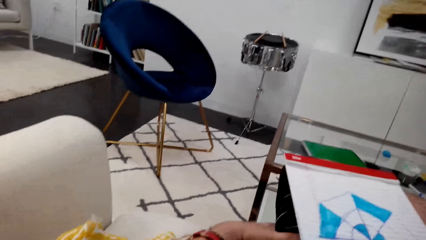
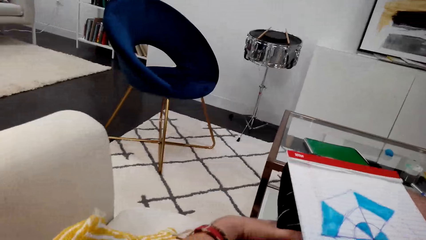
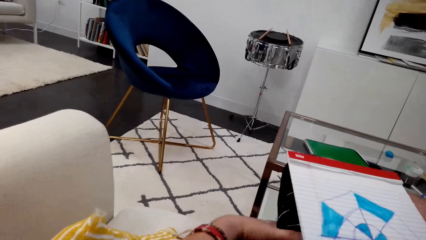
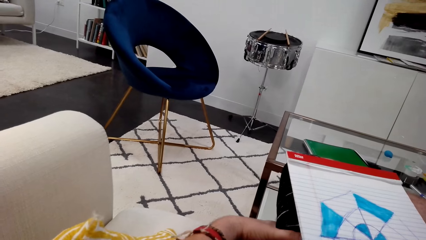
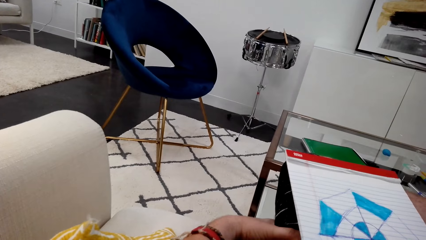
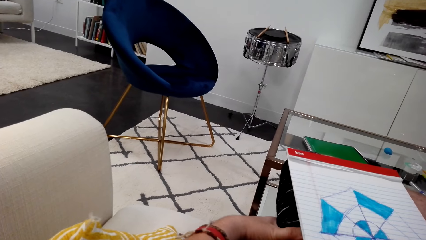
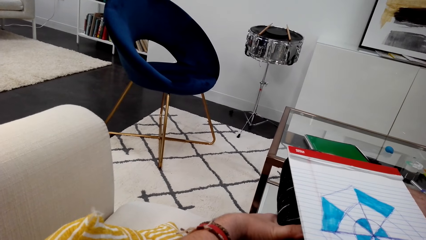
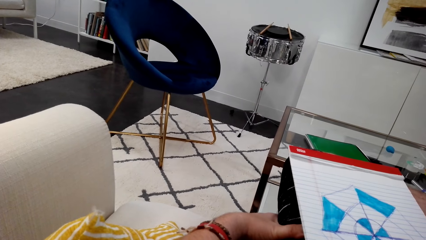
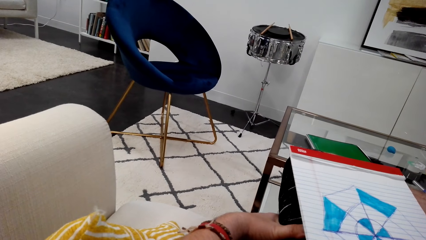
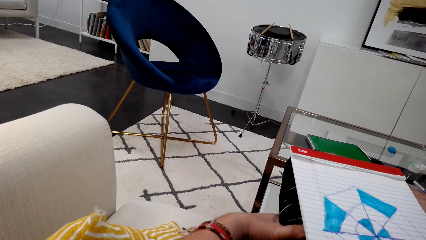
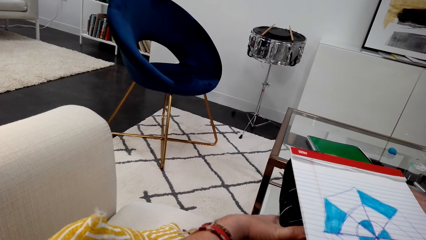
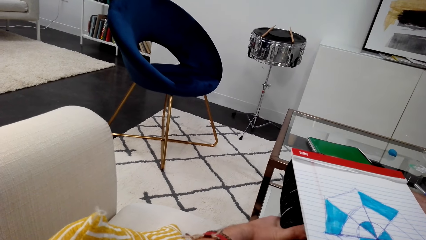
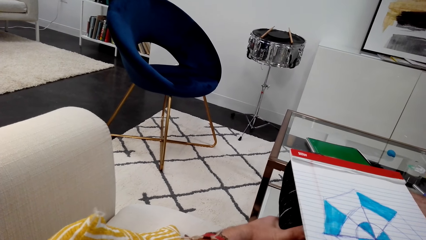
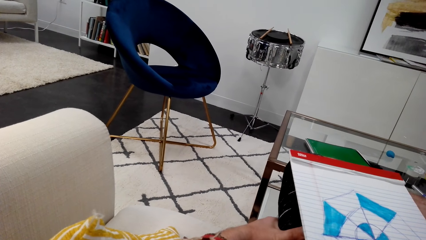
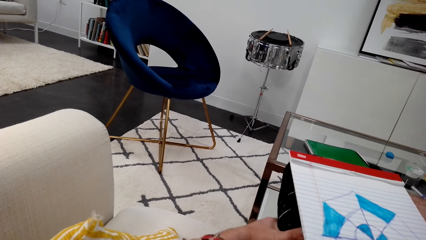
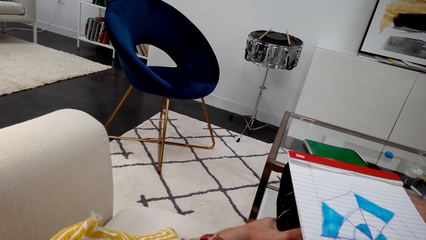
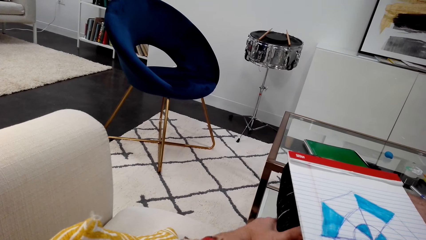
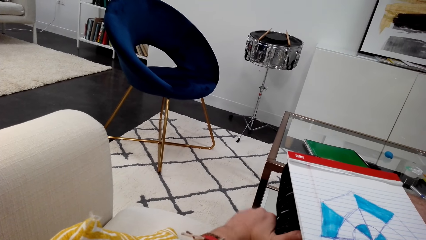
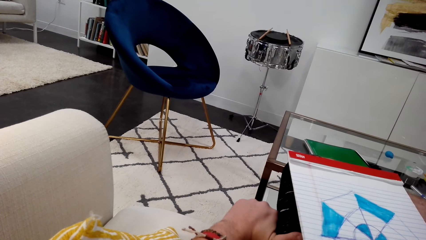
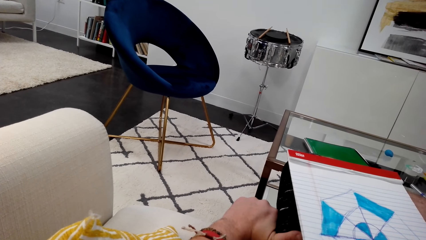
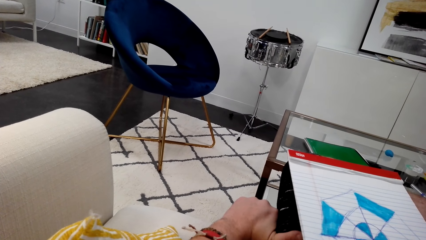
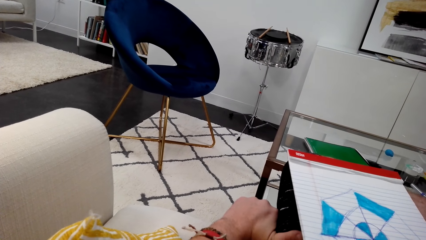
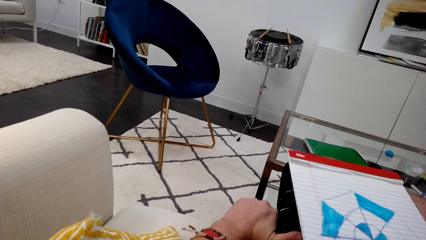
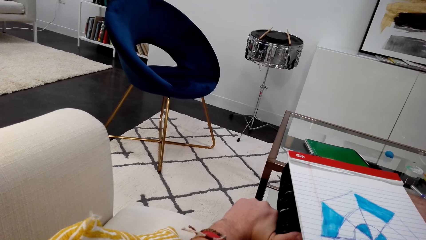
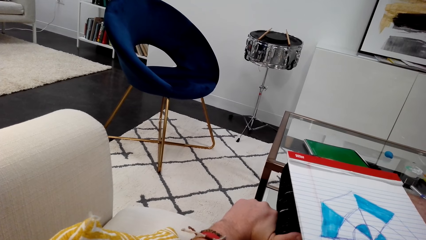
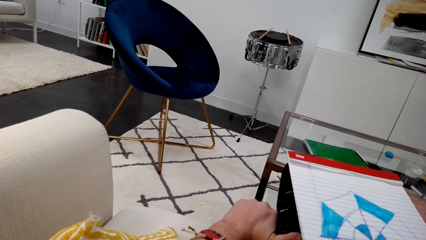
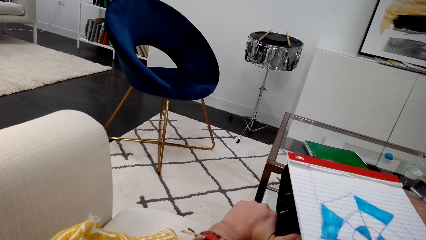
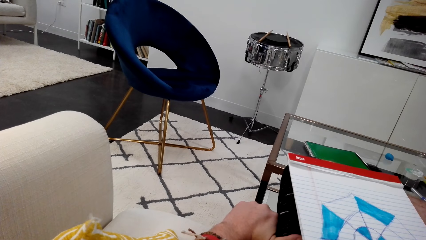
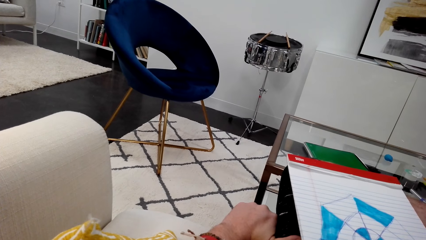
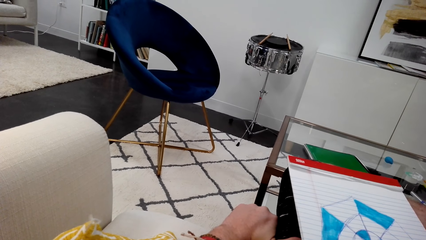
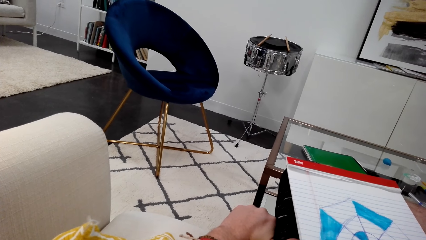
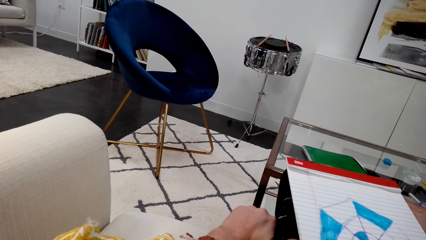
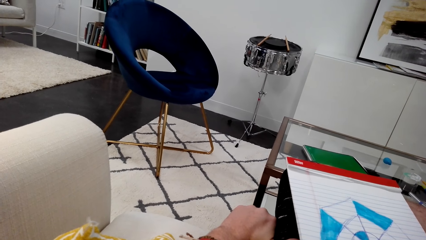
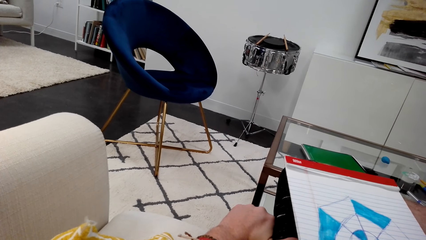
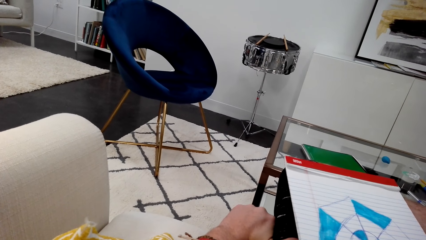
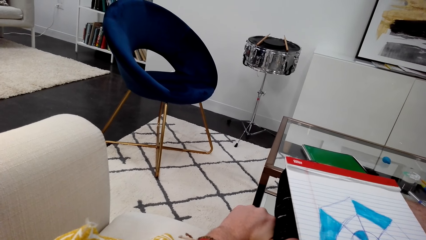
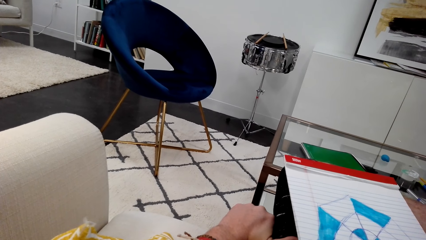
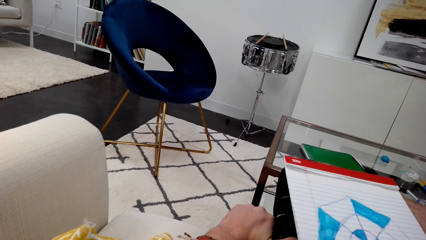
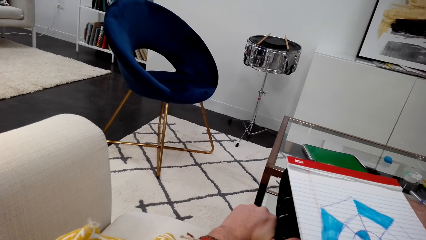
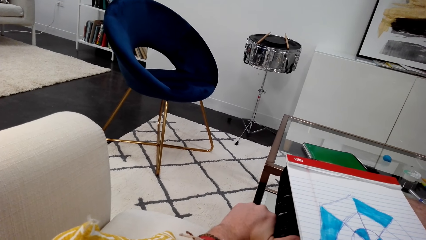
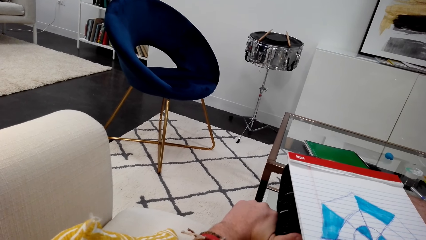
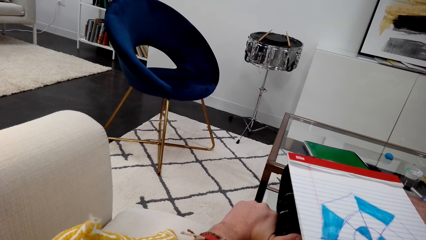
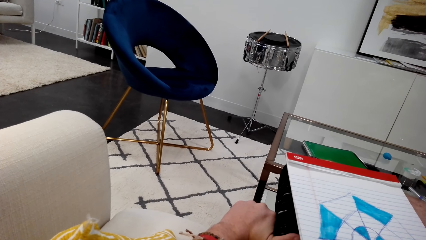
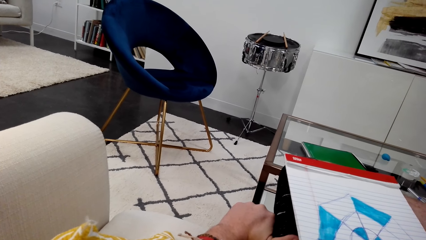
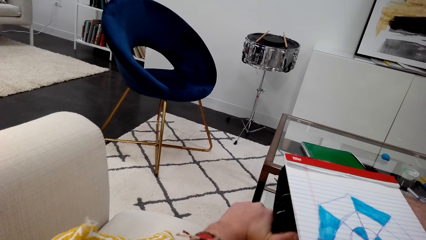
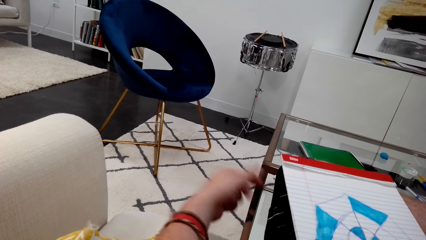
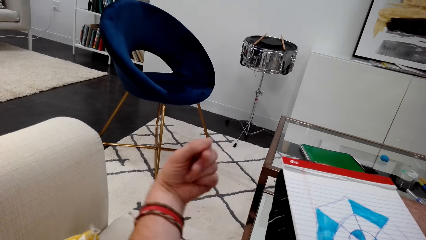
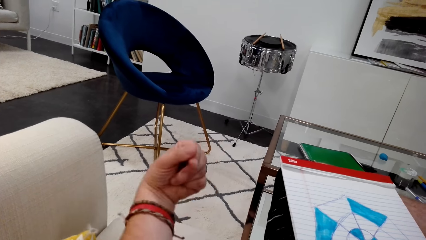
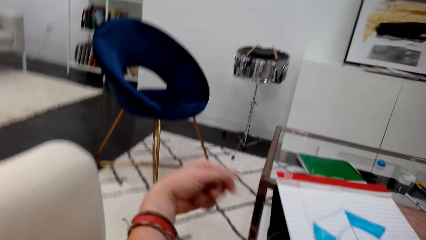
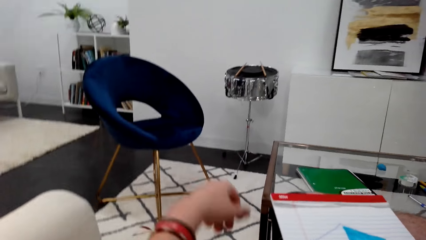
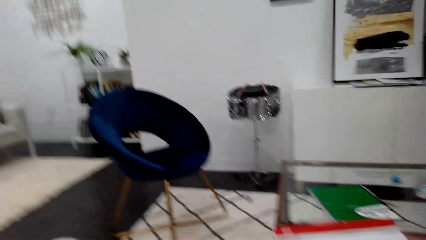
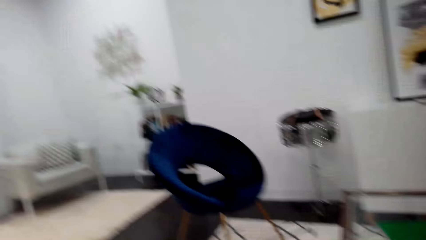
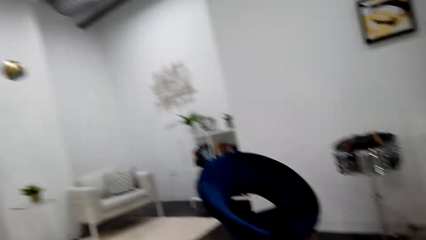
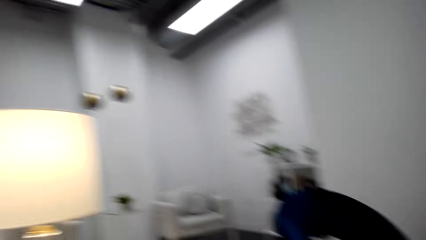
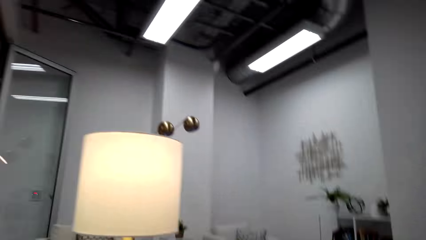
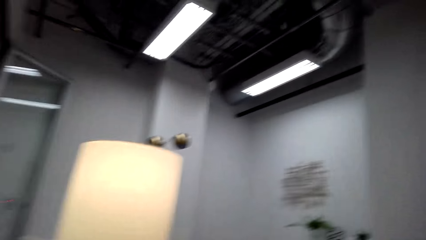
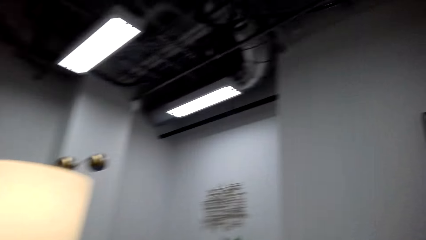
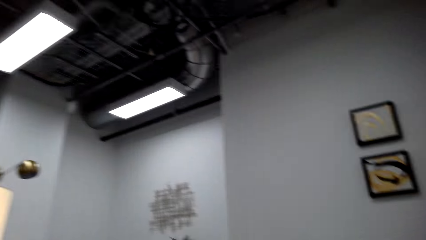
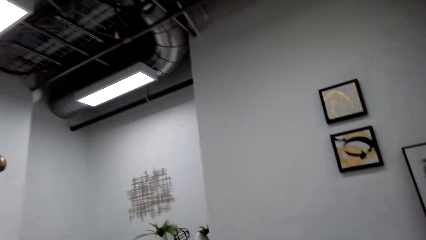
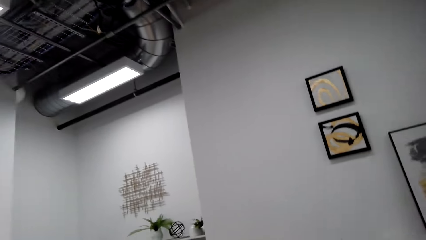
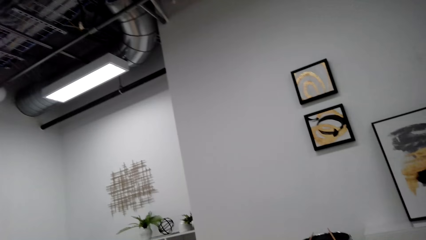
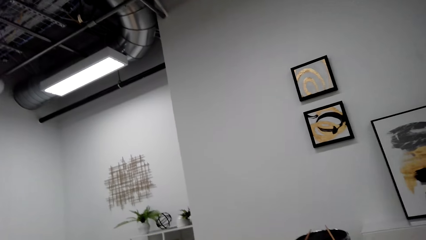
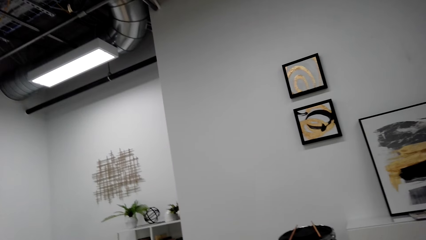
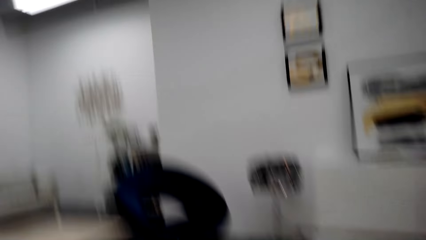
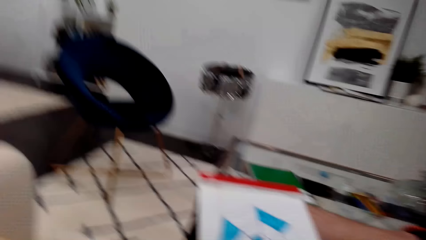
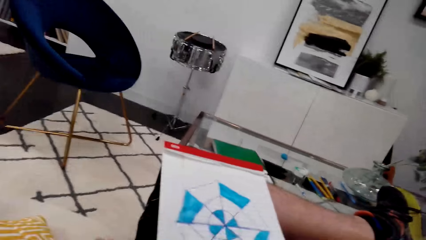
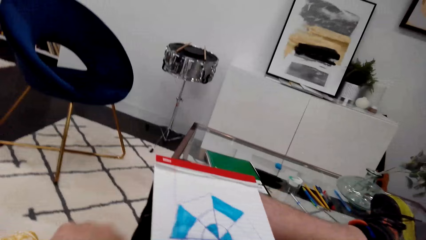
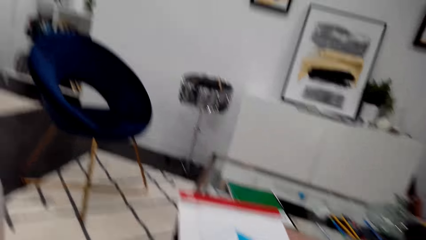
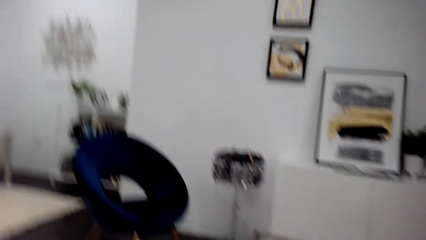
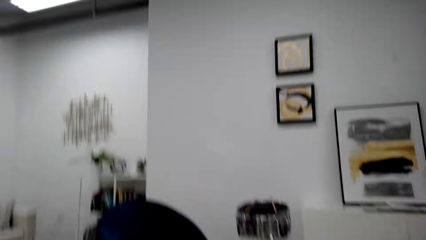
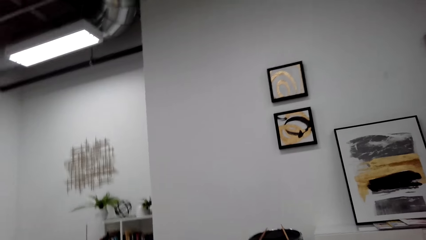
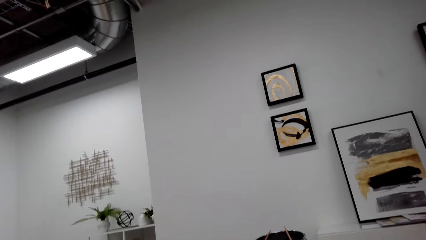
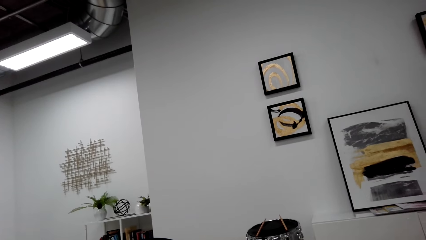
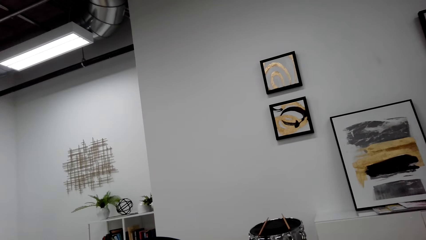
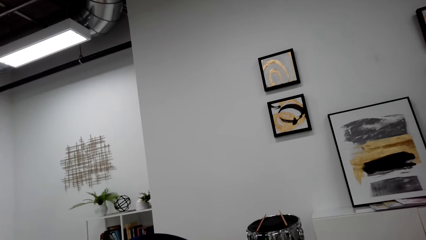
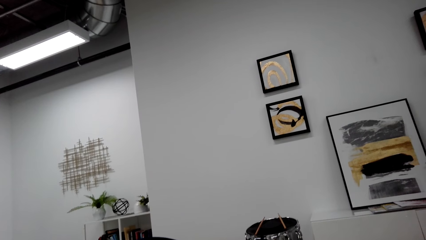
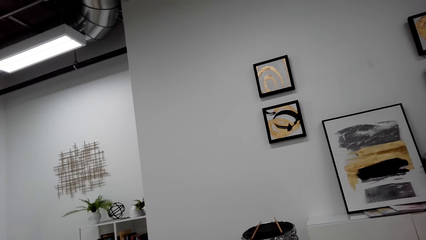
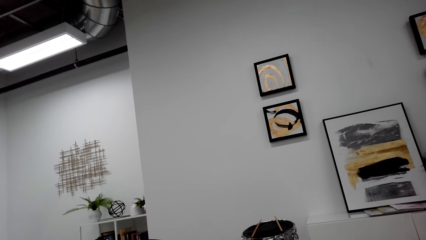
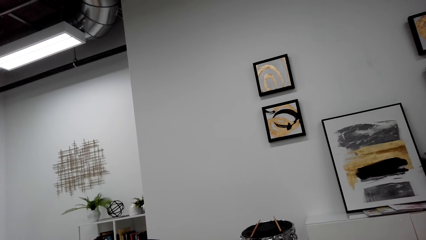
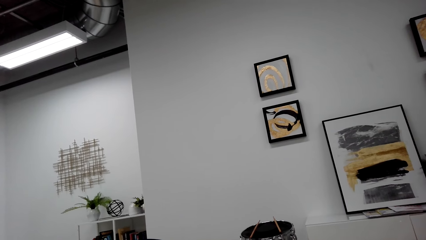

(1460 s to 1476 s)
The camera wearer looks around. He twists his hand. He moves his hand. He looks around.
